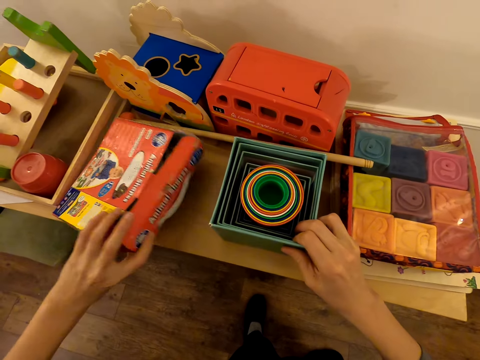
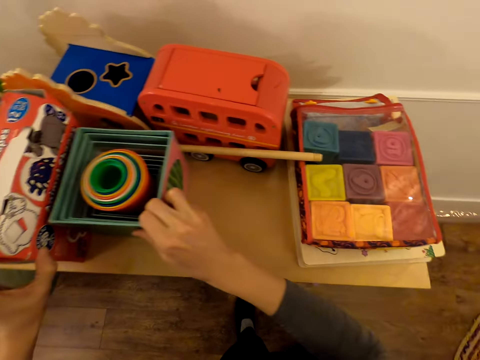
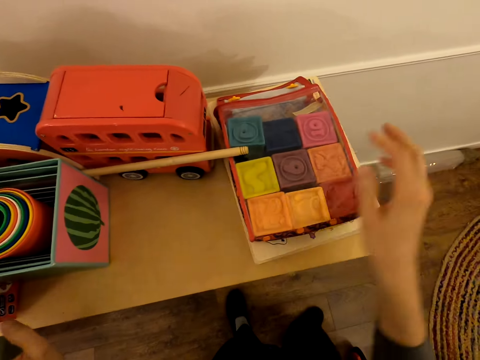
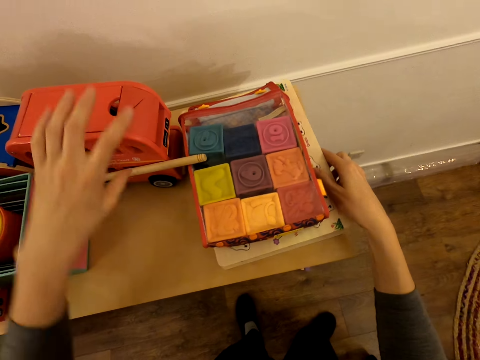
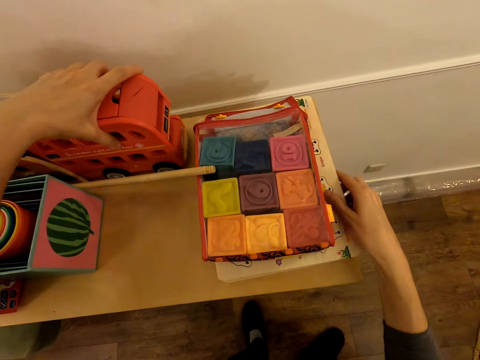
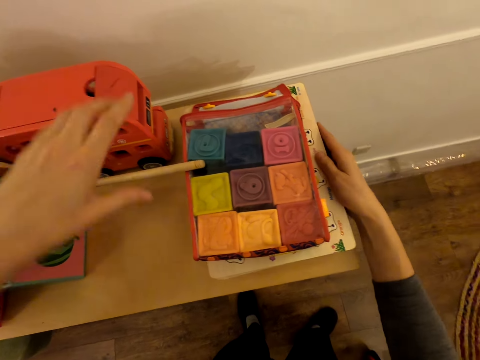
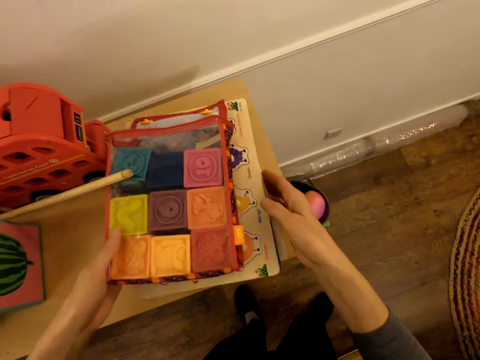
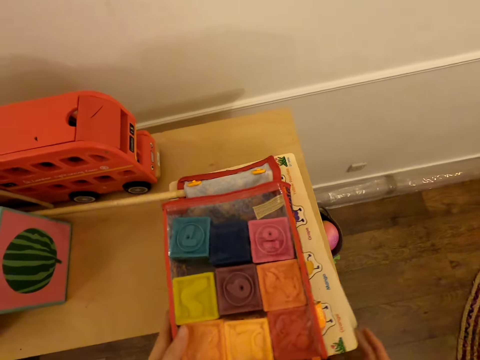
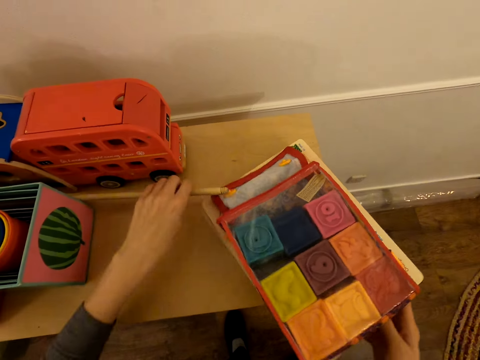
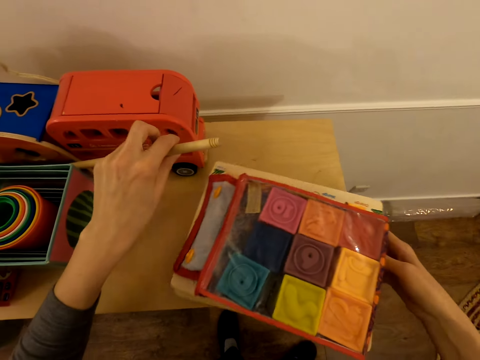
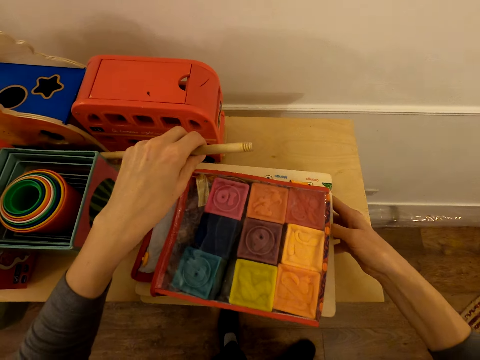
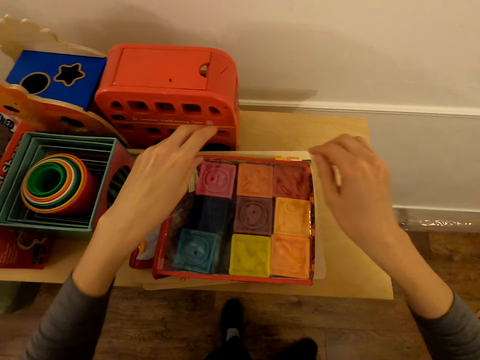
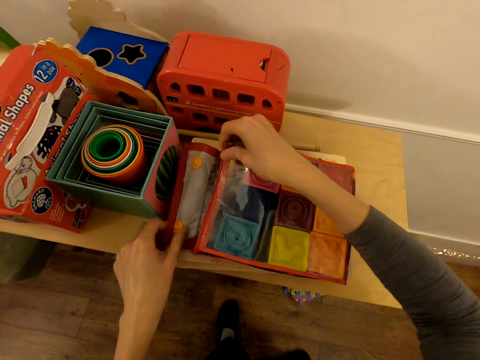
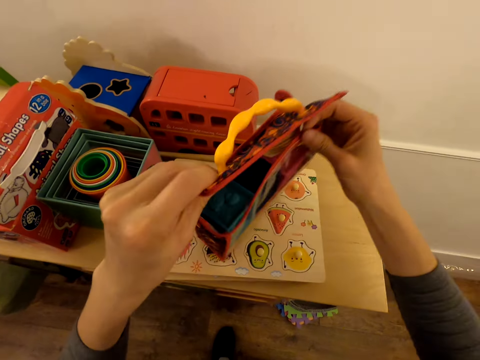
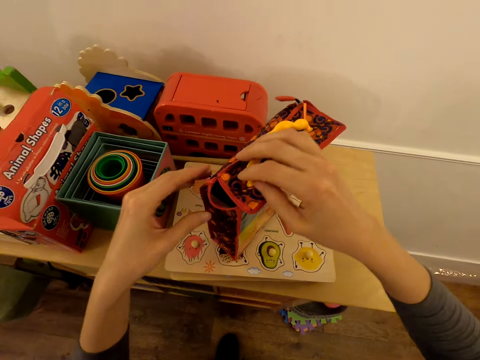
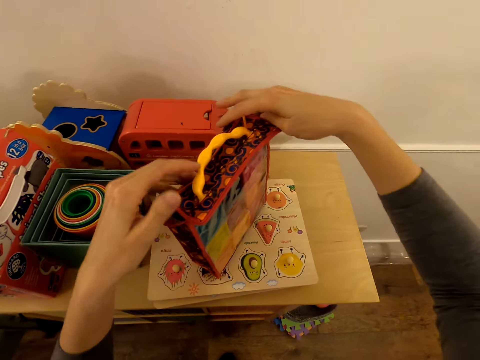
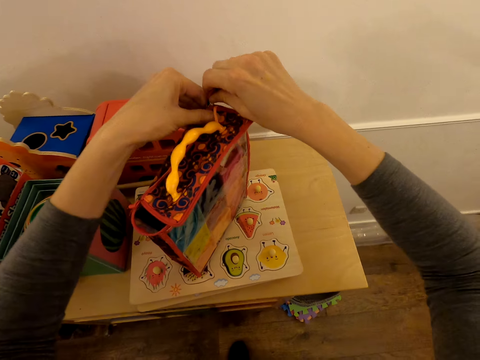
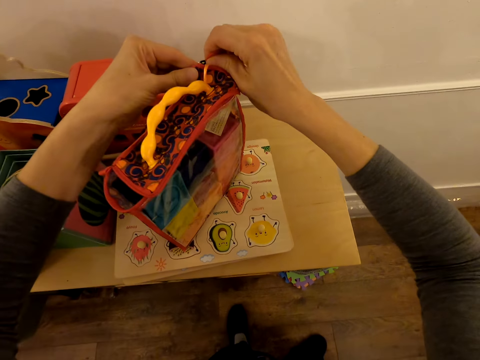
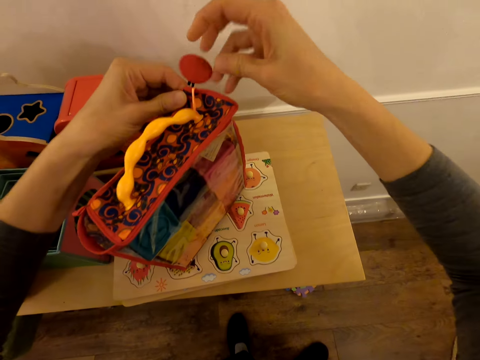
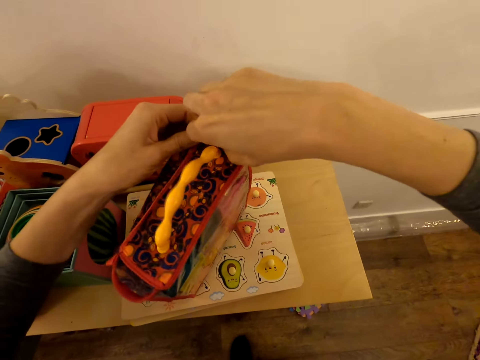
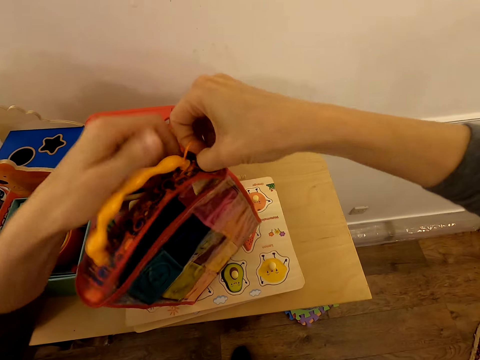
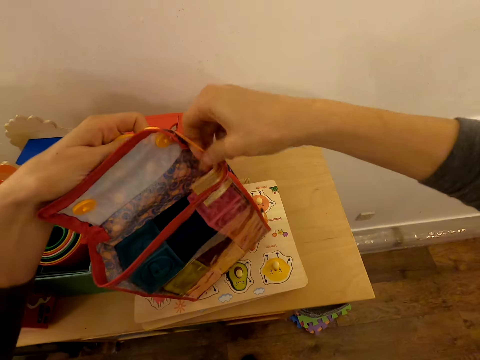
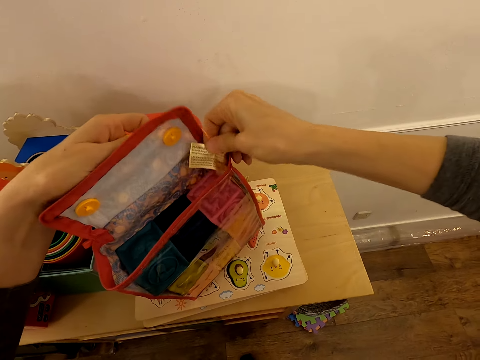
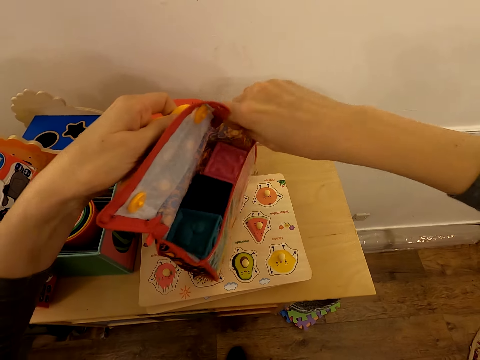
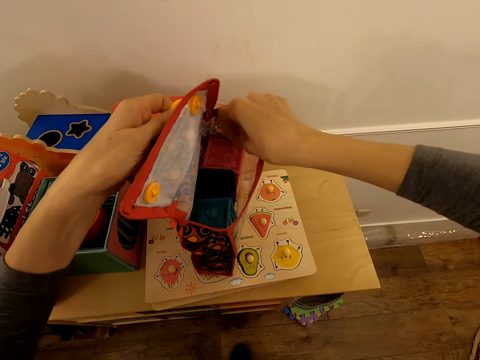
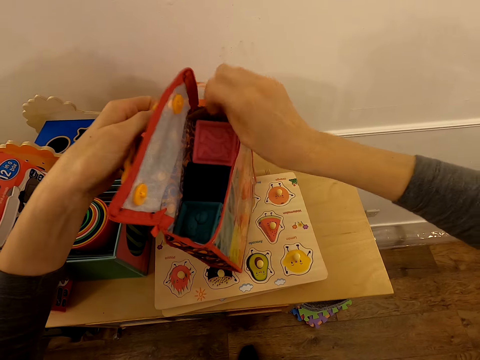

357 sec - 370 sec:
The camera wearer lifts up a box of something. They push the boxes. They hold the box. They push a toy bus. They hold the toy bus. They hold the bag. They arrange something. They pick up a bag of toys. They hold the bag upright.

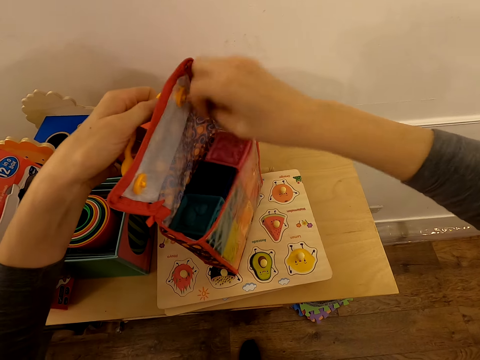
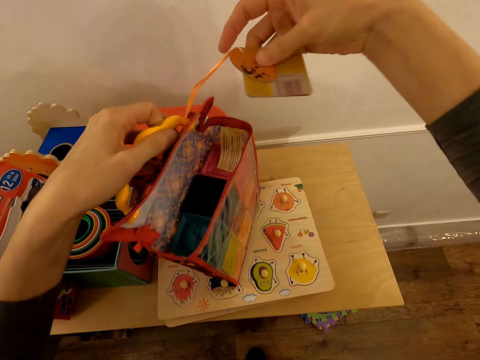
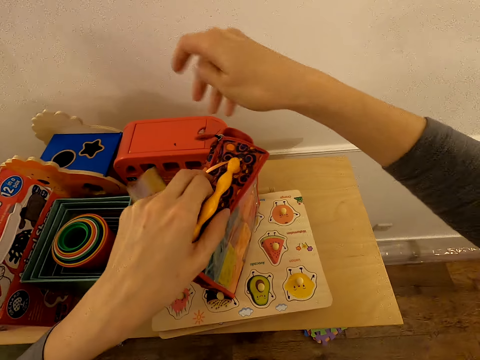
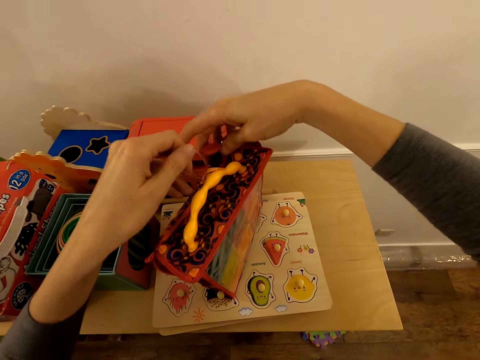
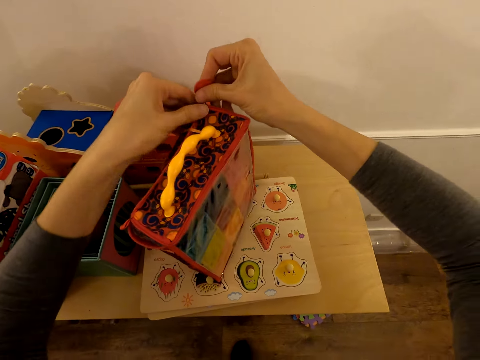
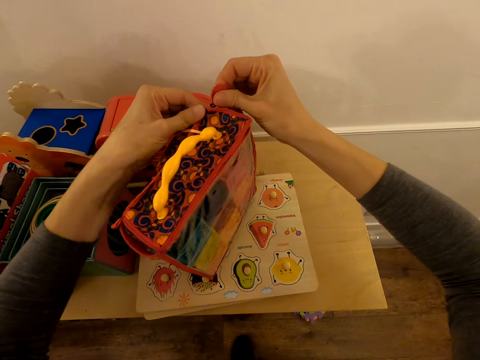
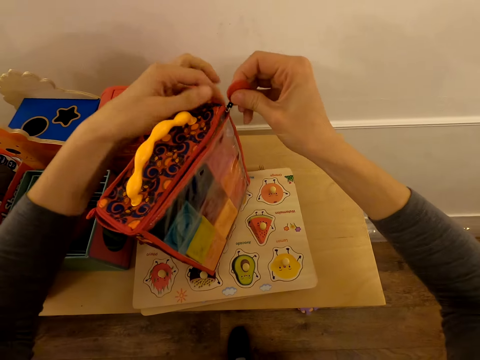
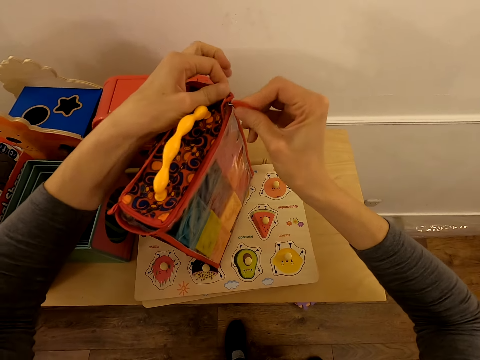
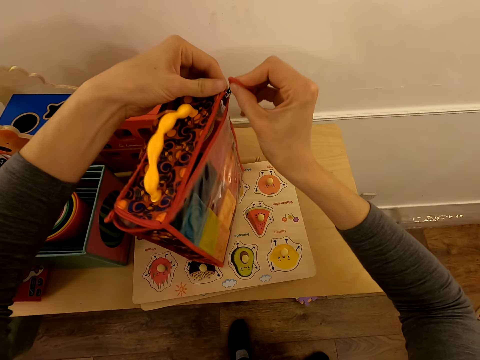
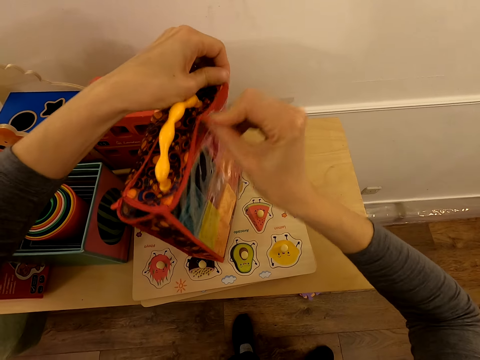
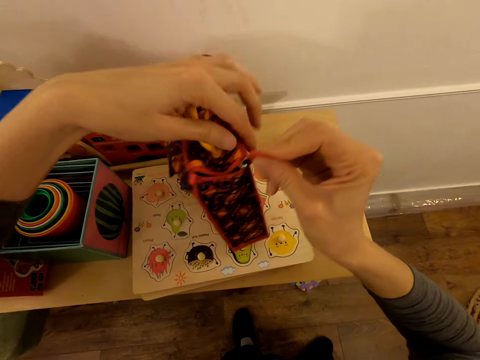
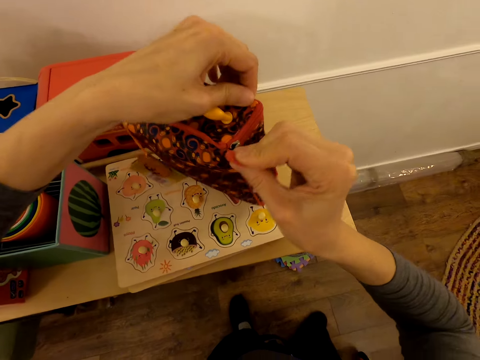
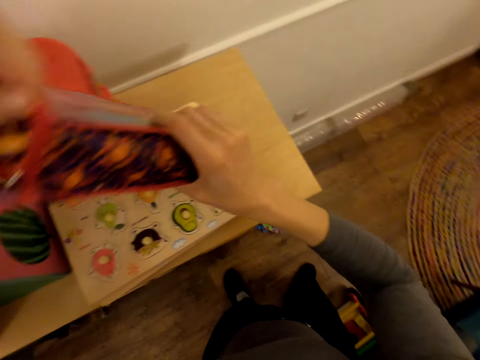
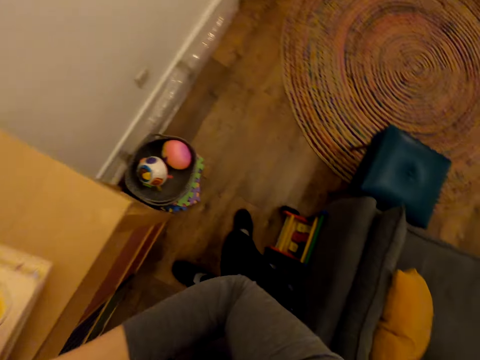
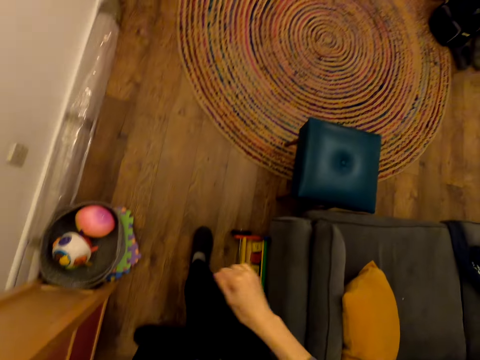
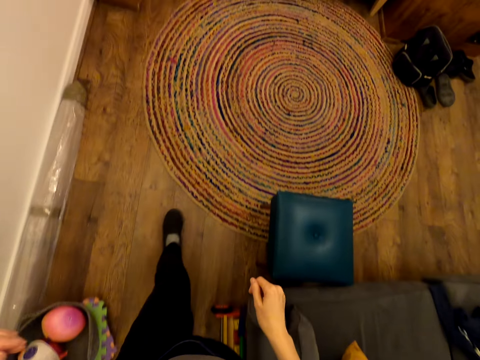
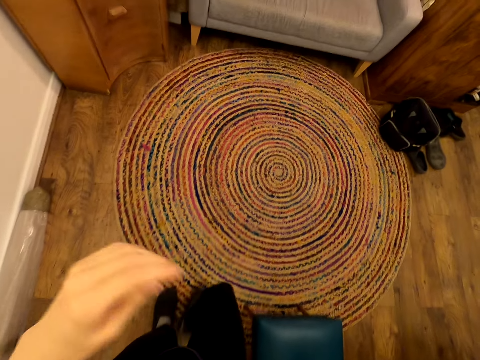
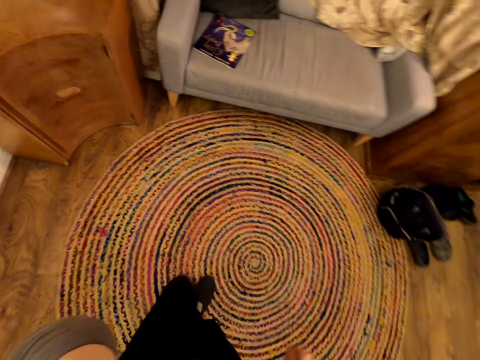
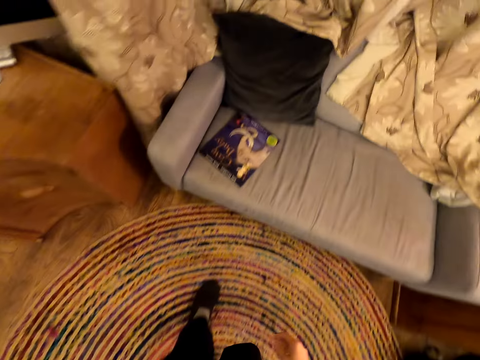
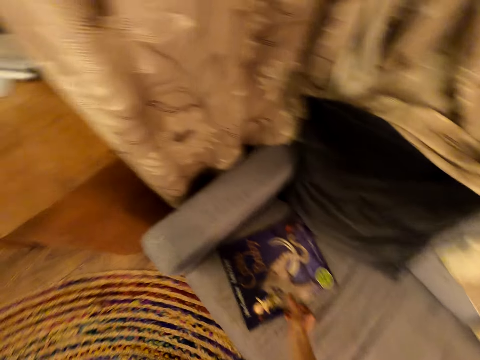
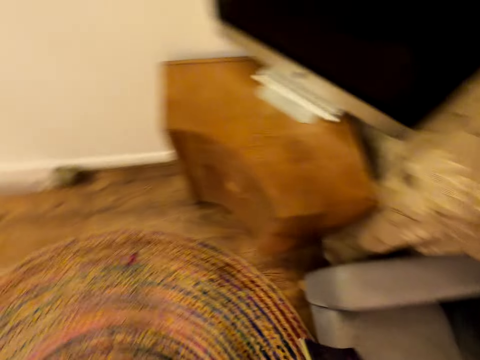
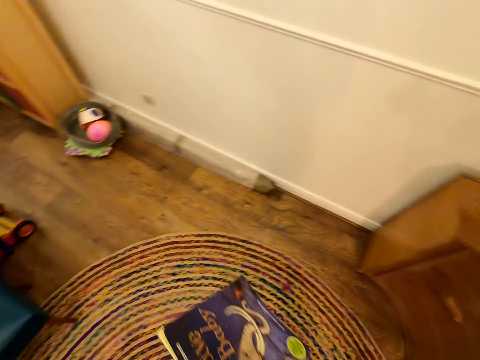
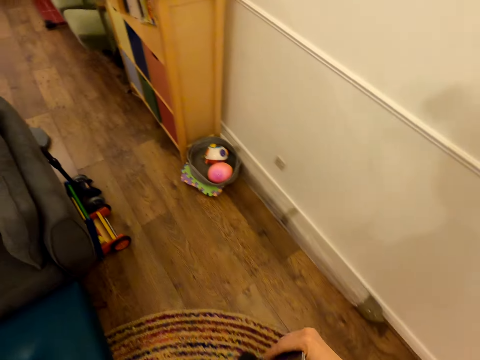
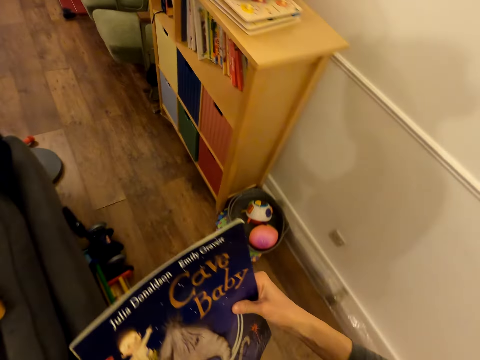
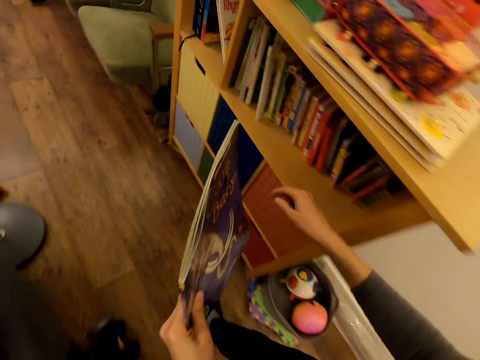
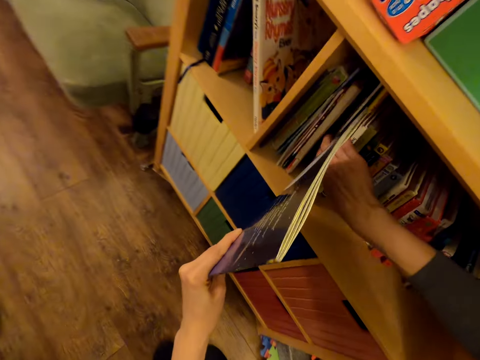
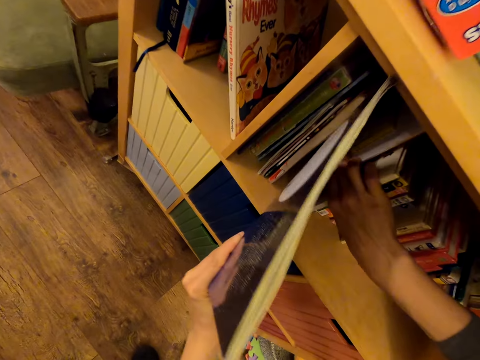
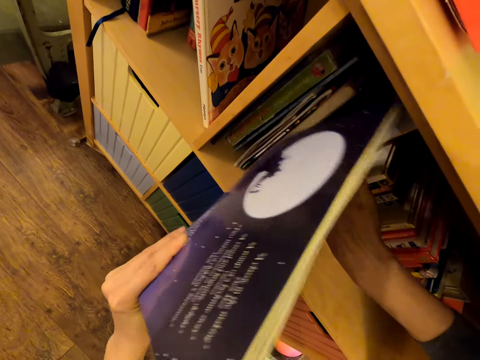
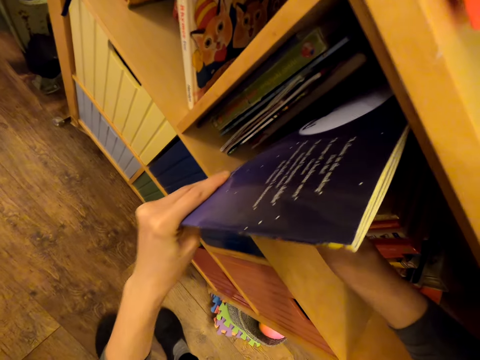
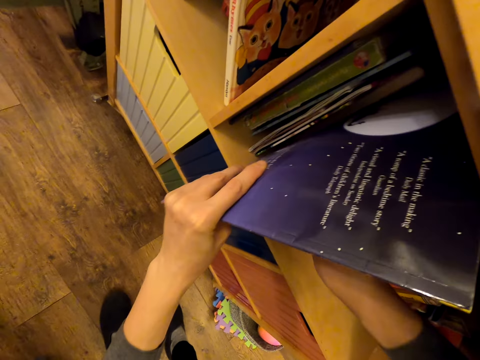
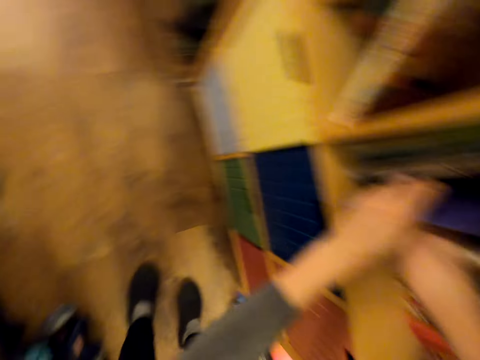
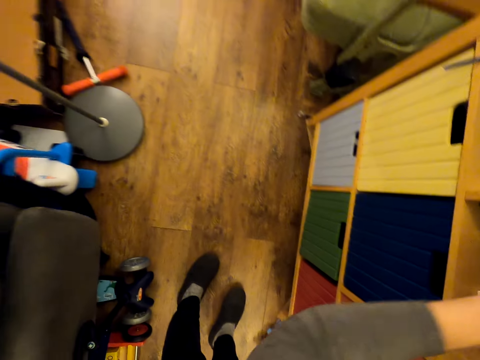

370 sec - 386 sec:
The camera wearer zips the bag of toys. He puts down the bag. He walks away from the drawers. He moves his hand. He walks towards the single couch. He holds the book. He picks up the book. He walks away from the couch. He walks back to the cabinet. He places the book in between other books on the shelf.
